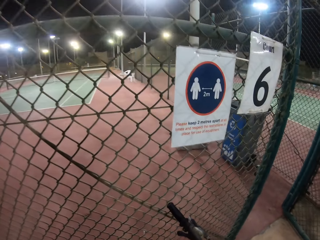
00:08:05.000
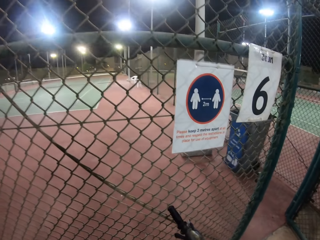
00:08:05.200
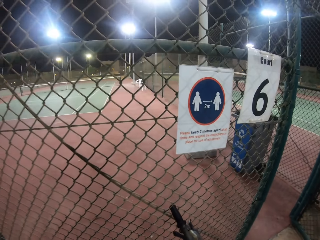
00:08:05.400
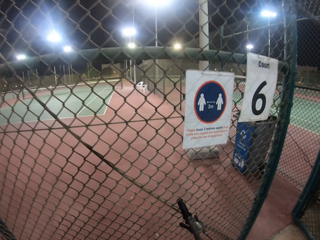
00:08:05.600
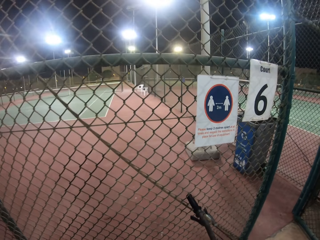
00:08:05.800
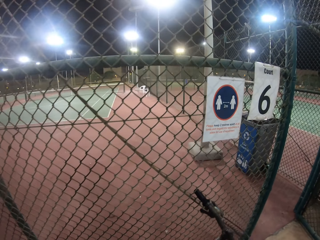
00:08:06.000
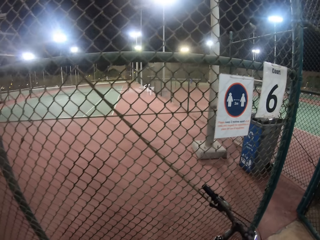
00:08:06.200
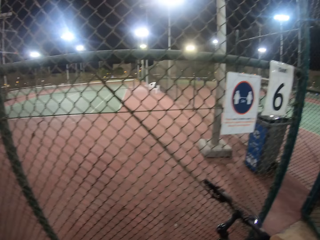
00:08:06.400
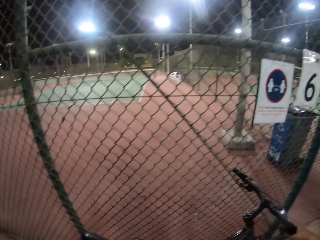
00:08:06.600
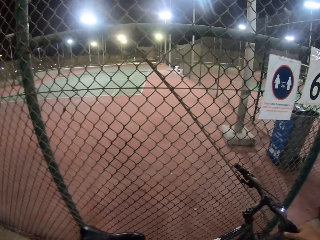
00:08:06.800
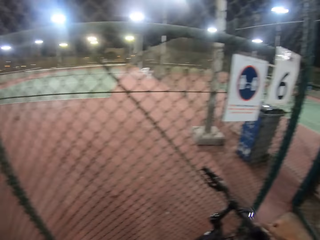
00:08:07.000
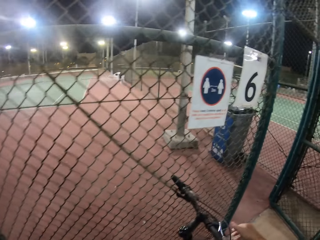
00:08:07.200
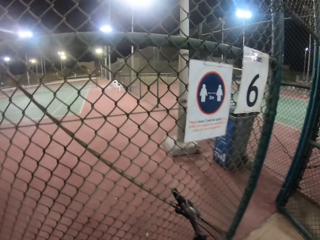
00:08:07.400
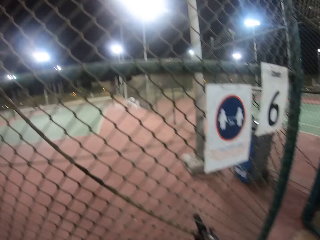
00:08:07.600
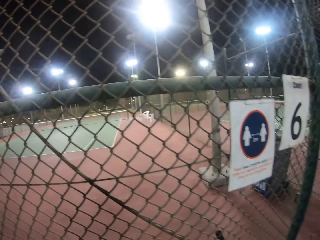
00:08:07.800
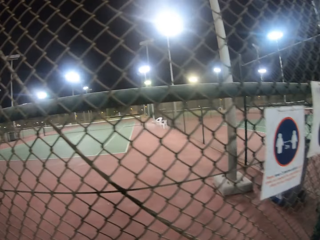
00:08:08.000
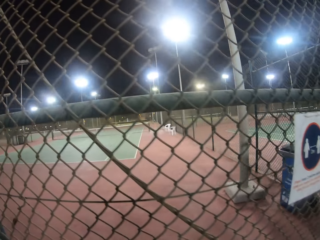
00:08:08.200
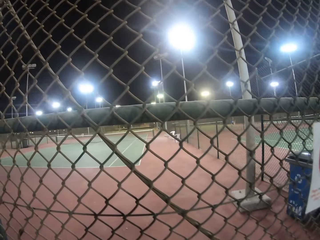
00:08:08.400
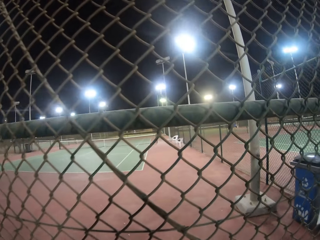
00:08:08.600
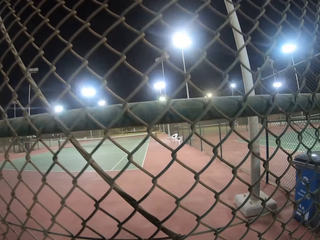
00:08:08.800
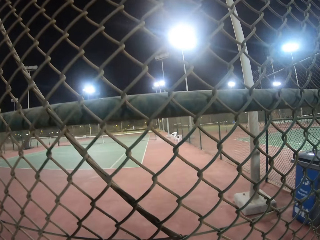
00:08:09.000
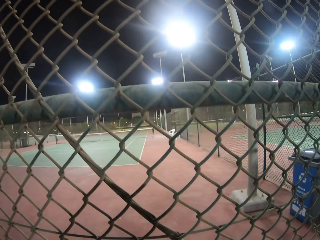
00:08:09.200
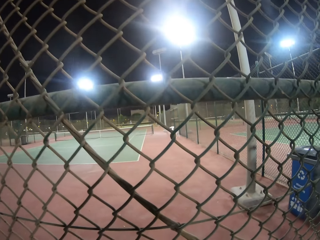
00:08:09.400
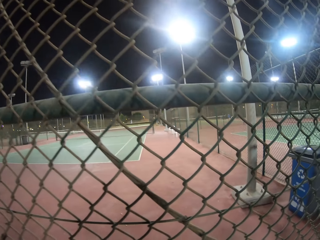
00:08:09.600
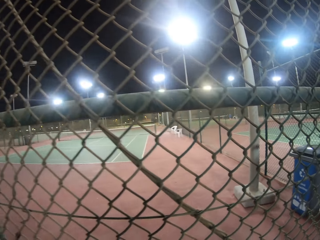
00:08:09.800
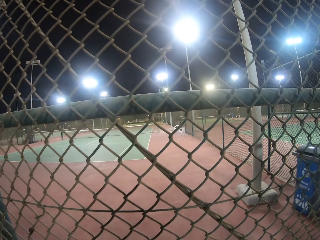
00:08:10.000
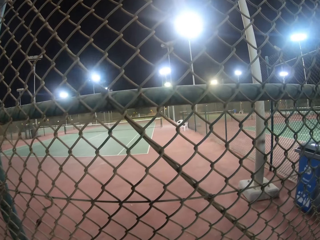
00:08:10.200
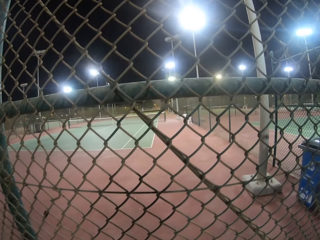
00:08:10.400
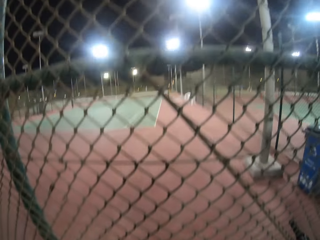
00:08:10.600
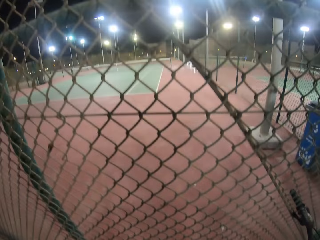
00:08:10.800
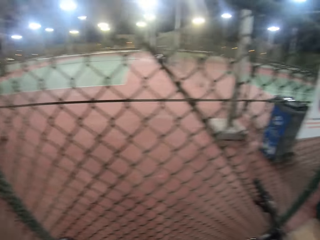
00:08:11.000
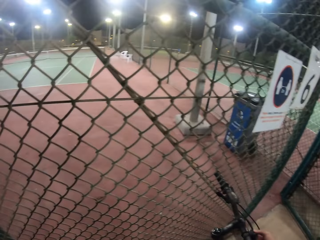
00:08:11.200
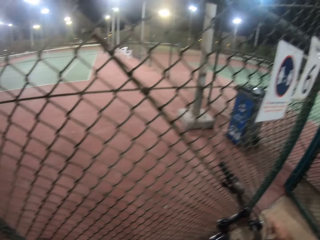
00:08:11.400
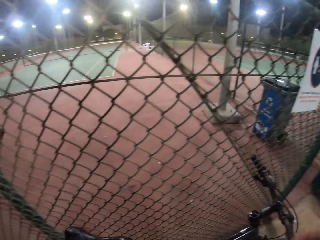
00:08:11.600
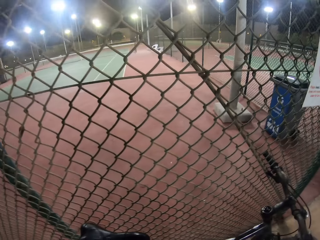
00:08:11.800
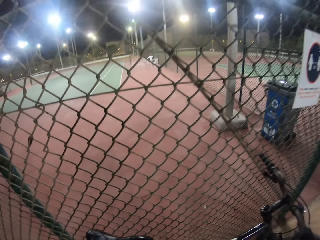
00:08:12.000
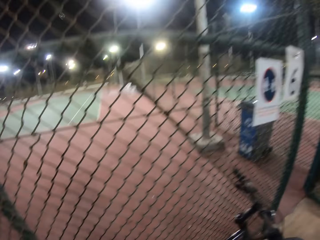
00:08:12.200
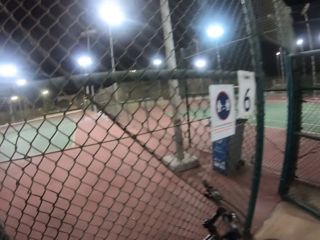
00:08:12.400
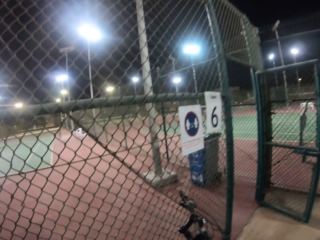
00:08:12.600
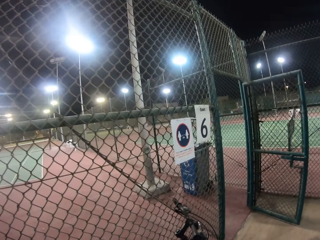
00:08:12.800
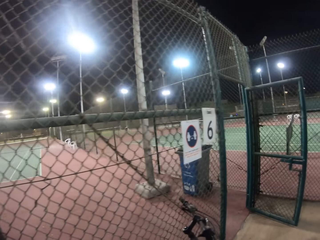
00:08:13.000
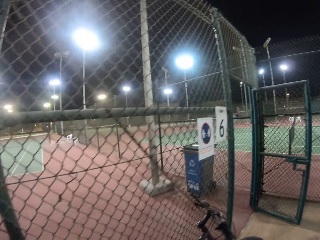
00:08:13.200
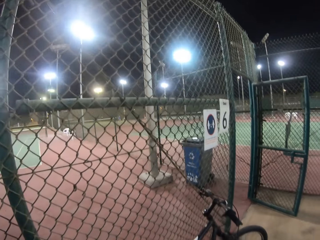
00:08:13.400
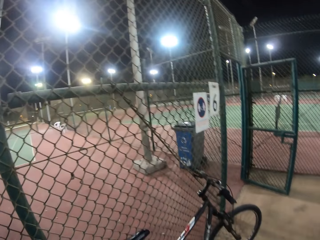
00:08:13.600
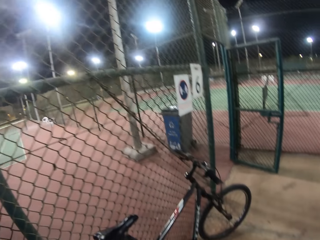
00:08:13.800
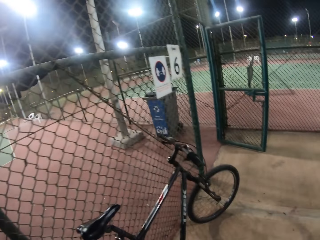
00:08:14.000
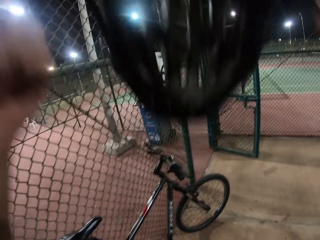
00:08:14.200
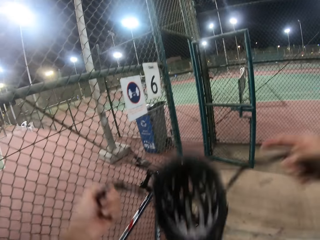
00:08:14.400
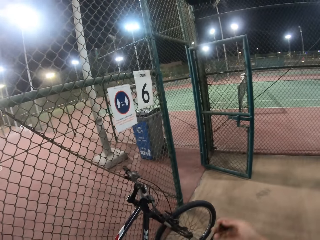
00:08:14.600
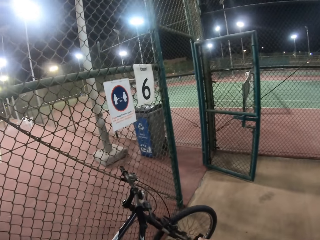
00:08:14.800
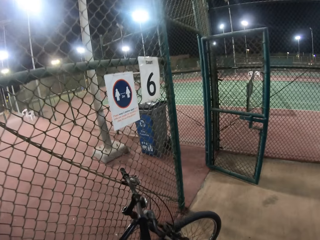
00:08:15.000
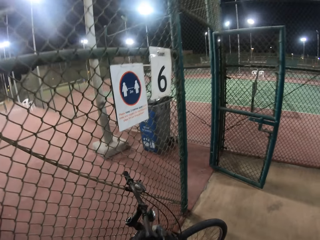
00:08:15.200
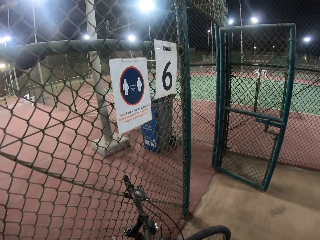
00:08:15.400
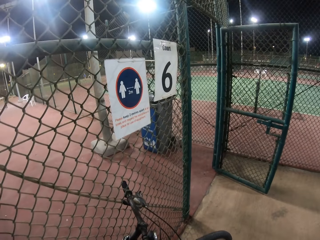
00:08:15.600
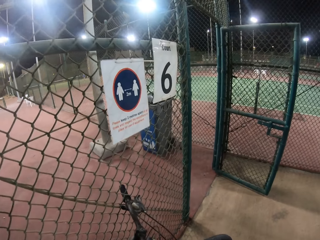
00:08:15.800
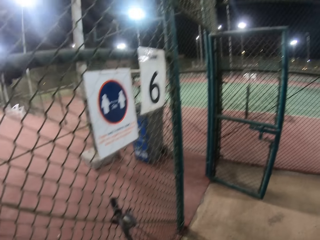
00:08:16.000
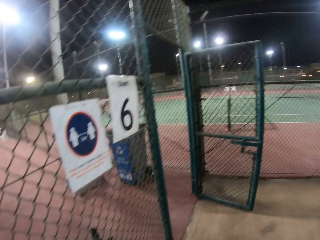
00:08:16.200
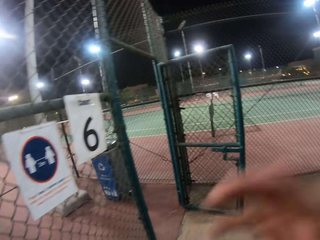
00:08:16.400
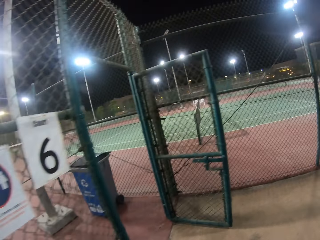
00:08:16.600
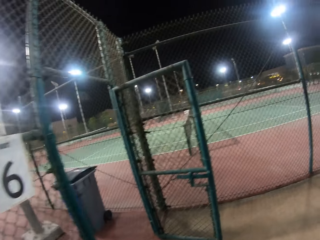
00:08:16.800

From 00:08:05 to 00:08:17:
The camera wearer stands the bike beside a fence. They get out of the bicycle. They remove the helmet from the head.

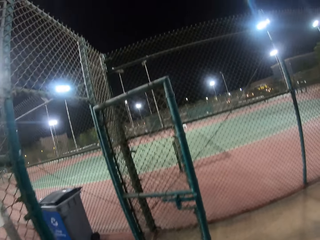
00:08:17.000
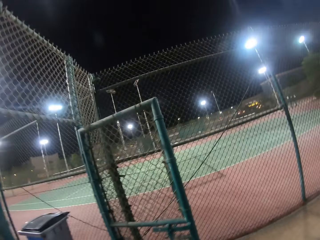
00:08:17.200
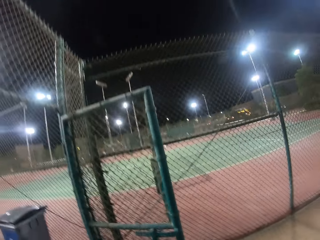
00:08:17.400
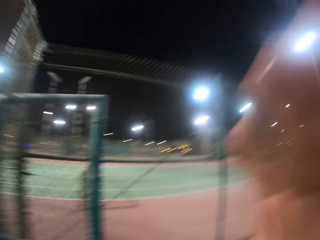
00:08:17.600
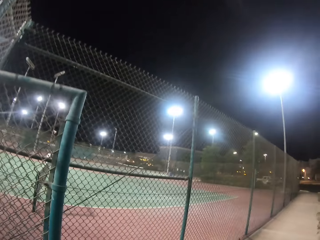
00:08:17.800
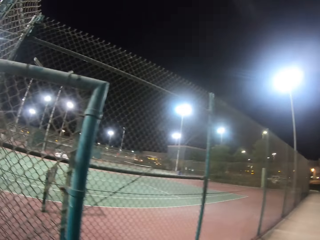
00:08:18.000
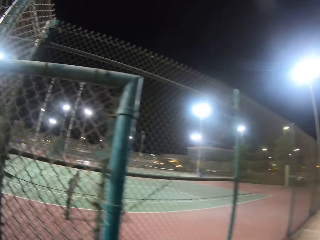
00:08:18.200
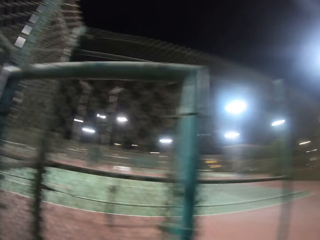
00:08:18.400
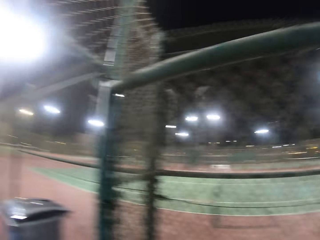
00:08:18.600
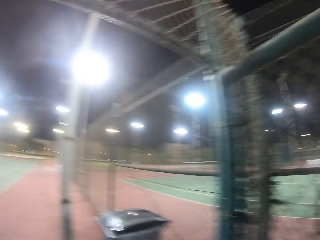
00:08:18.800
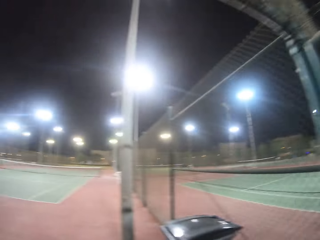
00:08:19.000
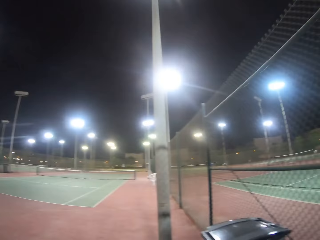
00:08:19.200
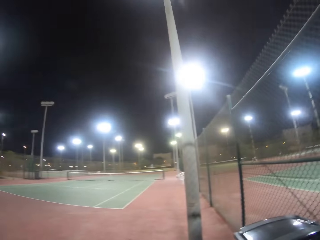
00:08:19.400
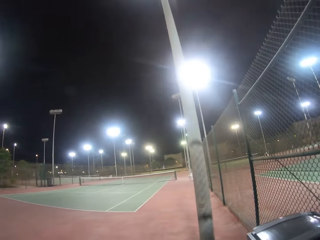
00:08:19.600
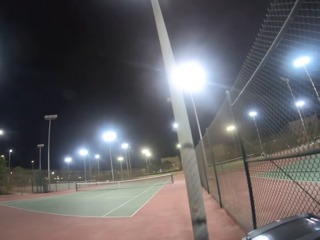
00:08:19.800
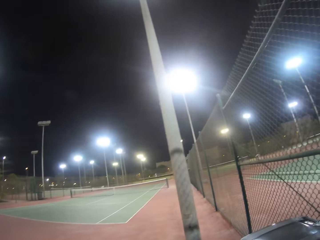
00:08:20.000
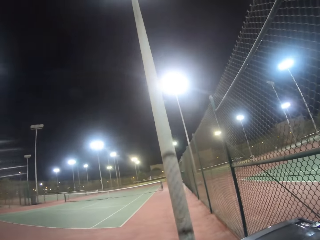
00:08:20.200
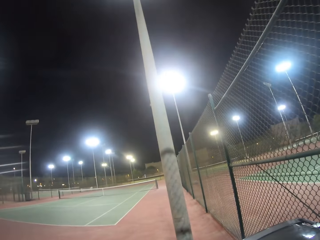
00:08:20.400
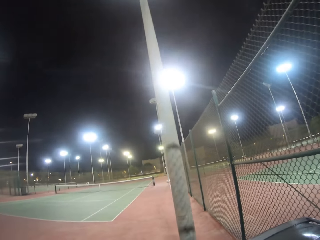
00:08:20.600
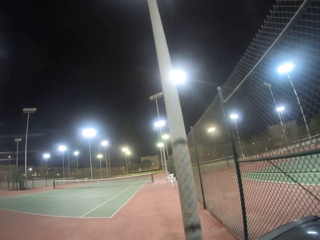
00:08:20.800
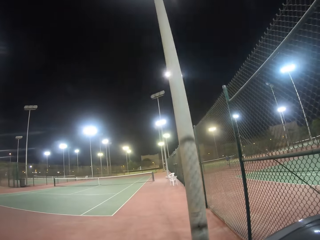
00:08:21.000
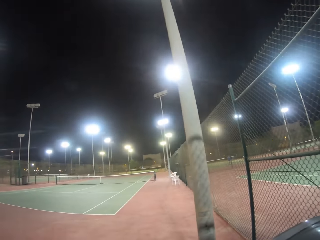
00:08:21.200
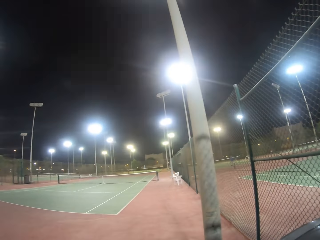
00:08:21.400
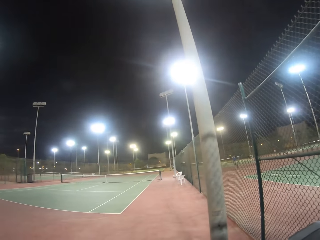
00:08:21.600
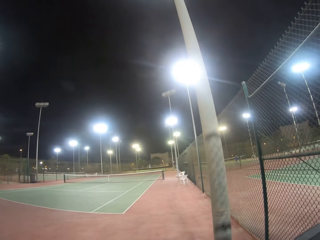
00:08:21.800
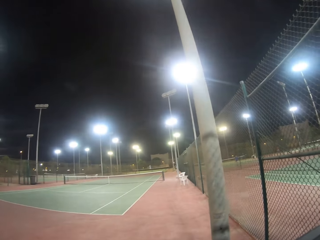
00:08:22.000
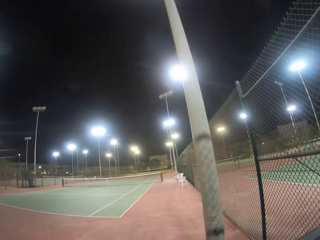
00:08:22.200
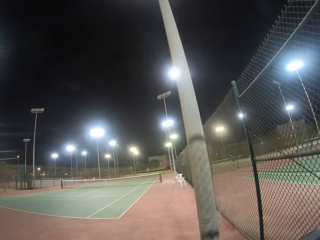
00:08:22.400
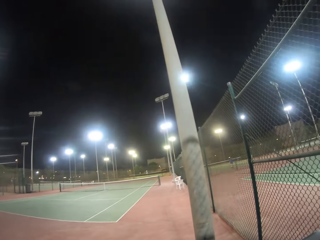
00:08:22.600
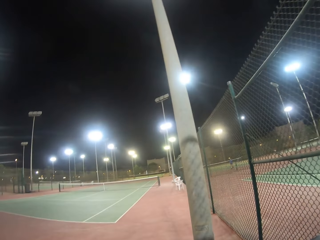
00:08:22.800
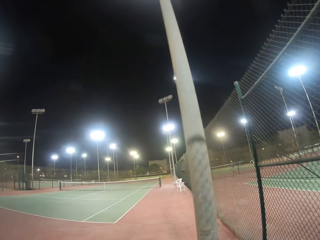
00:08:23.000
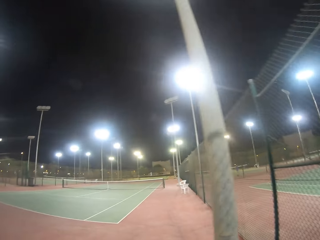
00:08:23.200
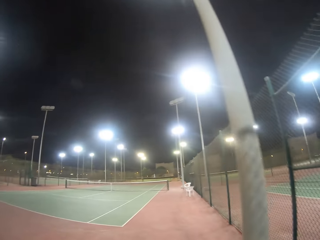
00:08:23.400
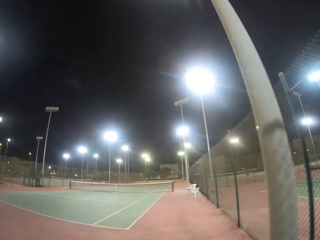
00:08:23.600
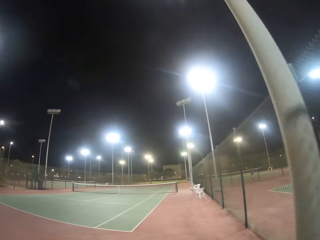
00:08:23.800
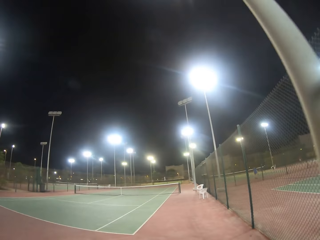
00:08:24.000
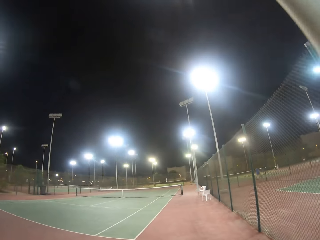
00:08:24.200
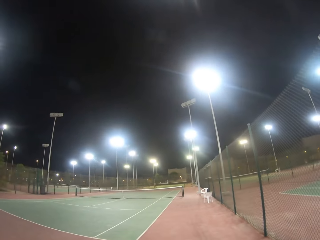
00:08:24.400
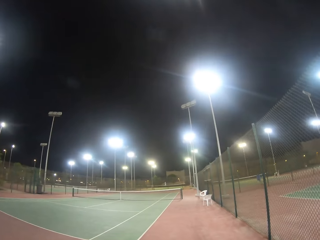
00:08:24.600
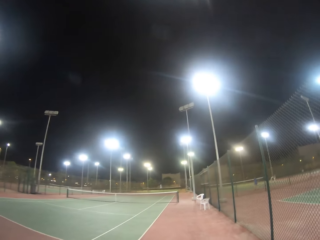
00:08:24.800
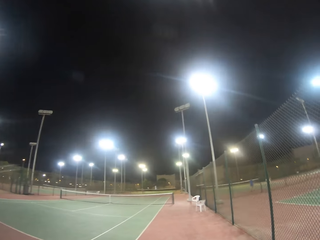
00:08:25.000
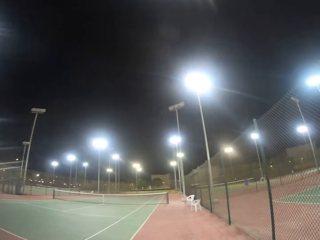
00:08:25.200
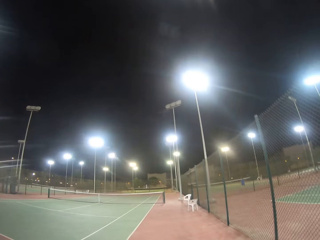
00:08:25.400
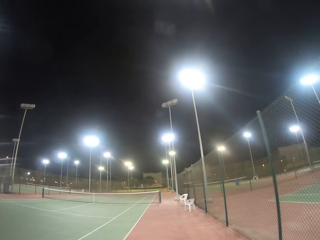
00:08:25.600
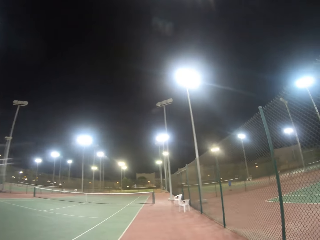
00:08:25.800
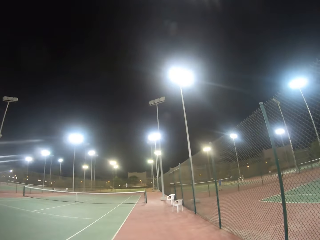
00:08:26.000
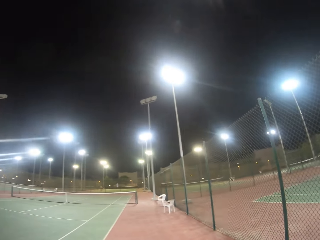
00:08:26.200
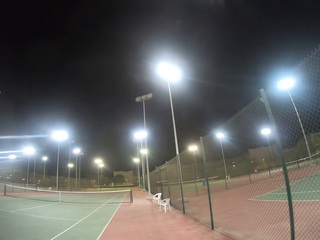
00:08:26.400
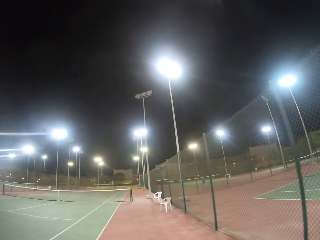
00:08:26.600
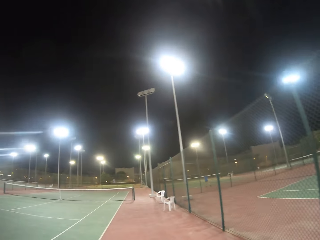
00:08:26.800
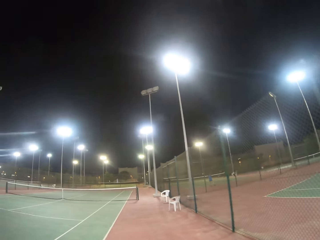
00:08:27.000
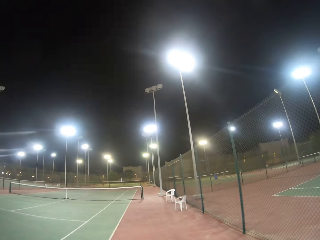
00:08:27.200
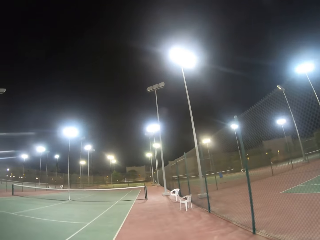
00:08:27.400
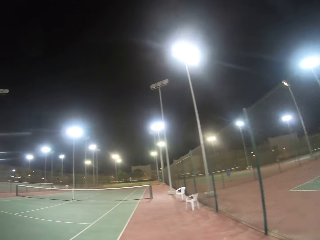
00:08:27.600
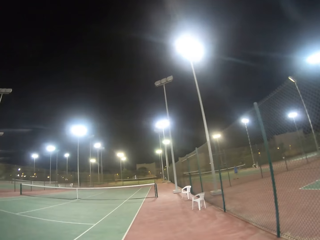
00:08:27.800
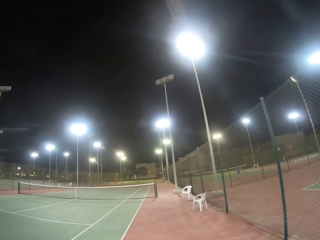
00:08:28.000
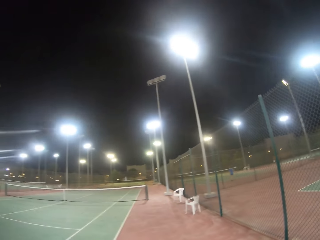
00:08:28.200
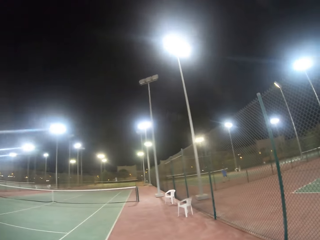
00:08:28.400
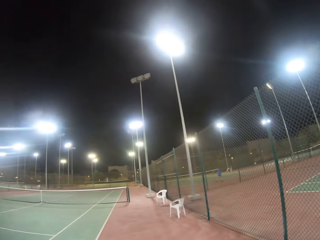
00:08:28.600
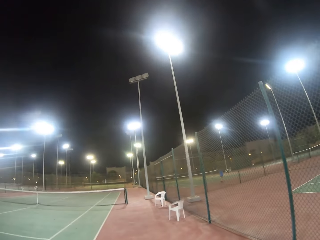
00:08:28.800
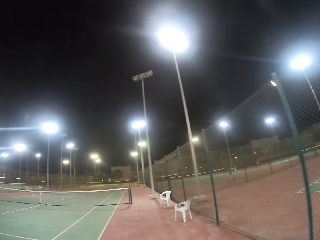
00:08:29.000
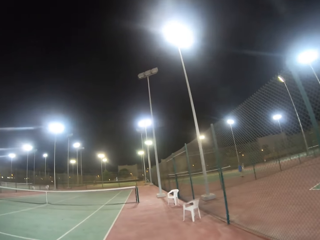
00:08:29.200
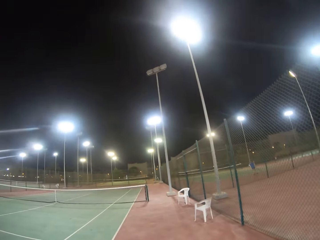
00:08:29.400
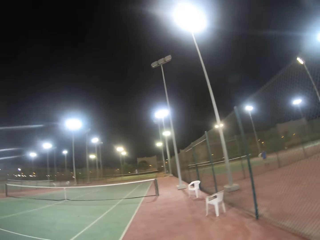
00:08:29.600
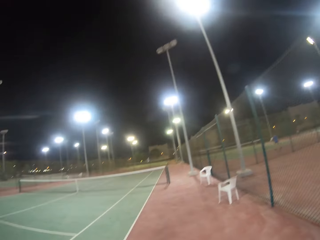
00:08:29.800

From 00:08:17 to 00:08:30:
The camera wearer raises the right hand towards something. They withdraw the right hand from something. They walk past a gate. They walk to the tennis pit. They walk along a fence.
